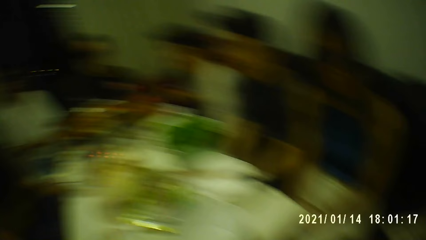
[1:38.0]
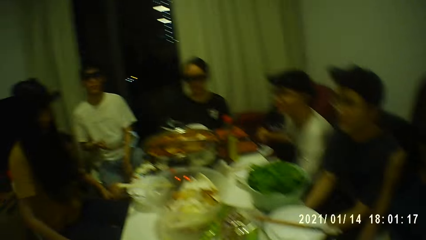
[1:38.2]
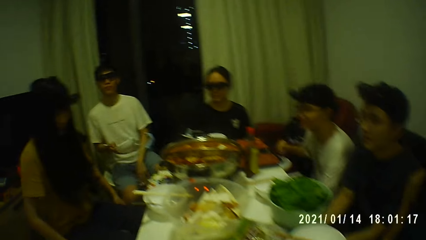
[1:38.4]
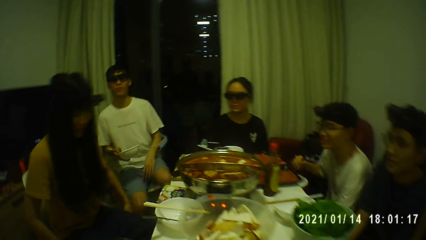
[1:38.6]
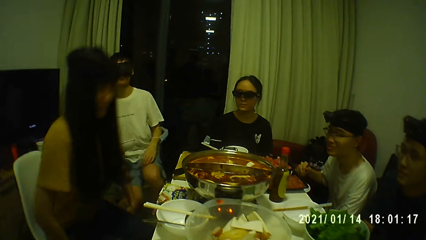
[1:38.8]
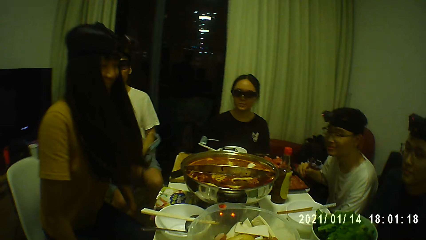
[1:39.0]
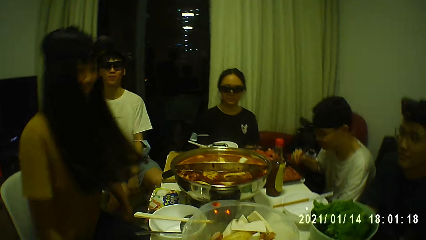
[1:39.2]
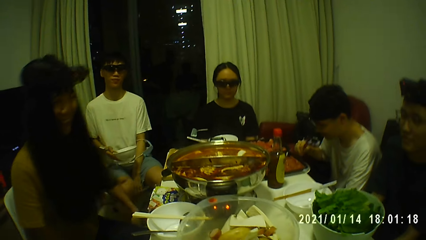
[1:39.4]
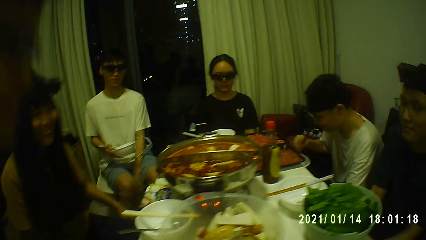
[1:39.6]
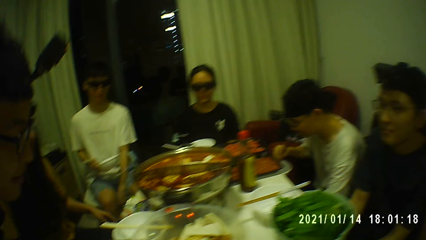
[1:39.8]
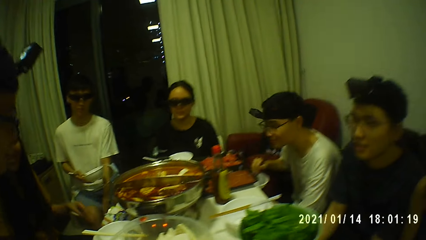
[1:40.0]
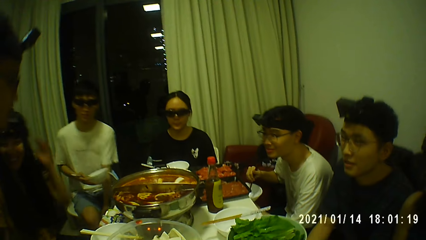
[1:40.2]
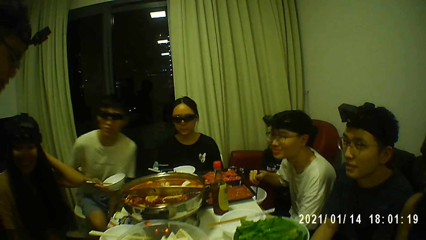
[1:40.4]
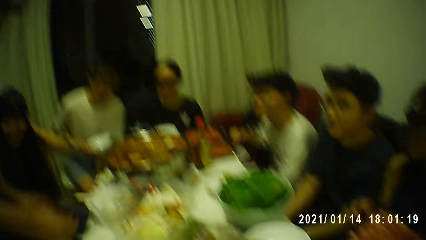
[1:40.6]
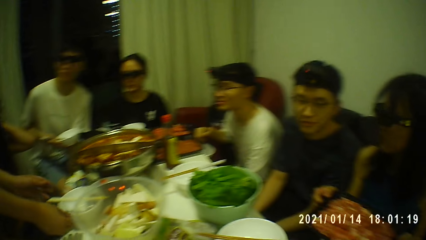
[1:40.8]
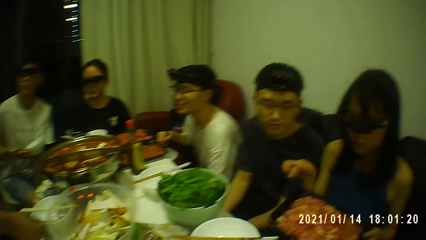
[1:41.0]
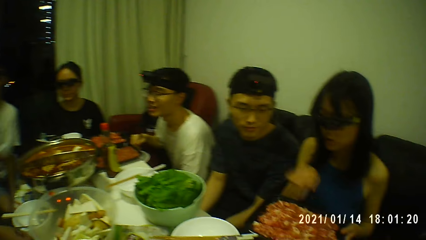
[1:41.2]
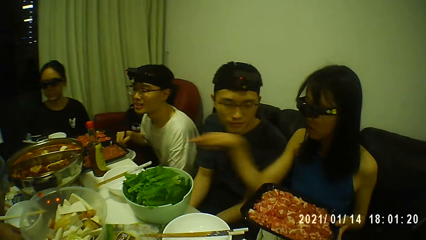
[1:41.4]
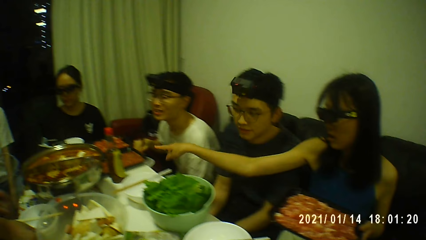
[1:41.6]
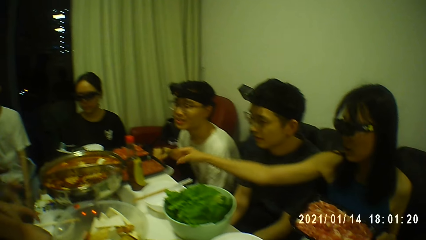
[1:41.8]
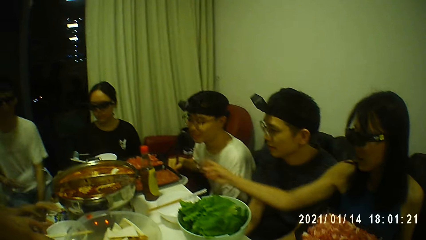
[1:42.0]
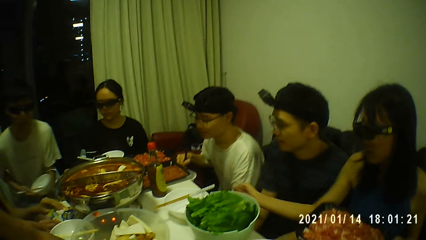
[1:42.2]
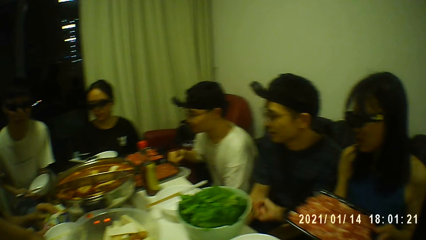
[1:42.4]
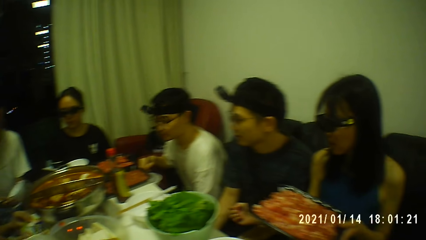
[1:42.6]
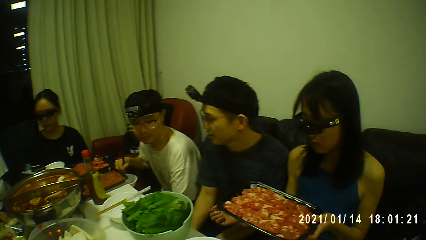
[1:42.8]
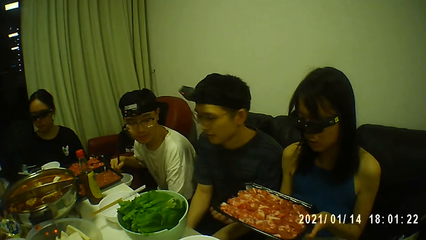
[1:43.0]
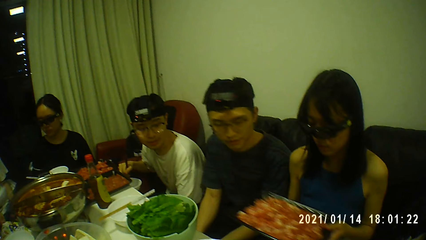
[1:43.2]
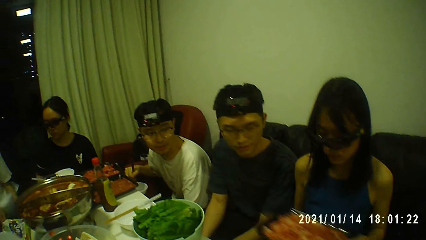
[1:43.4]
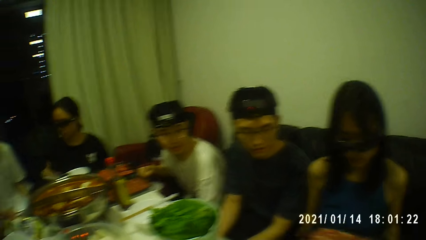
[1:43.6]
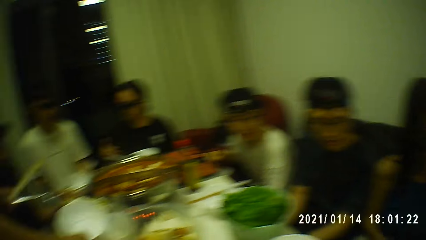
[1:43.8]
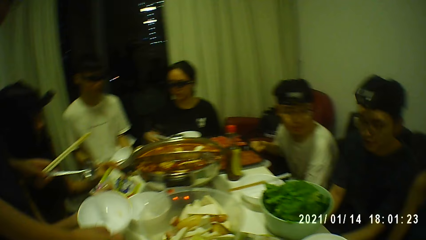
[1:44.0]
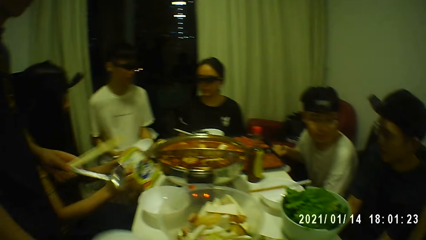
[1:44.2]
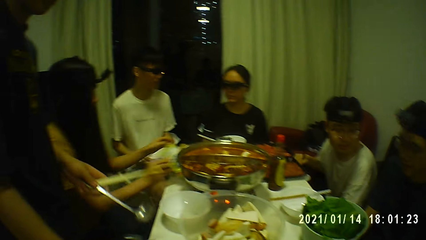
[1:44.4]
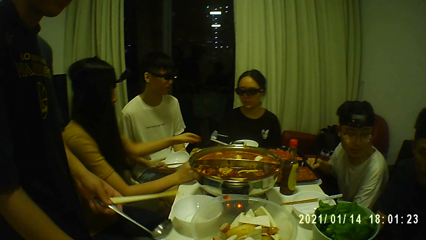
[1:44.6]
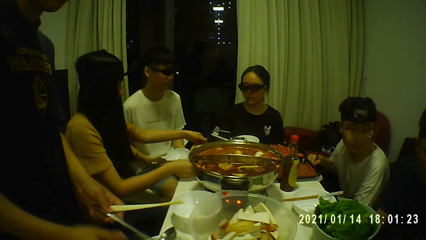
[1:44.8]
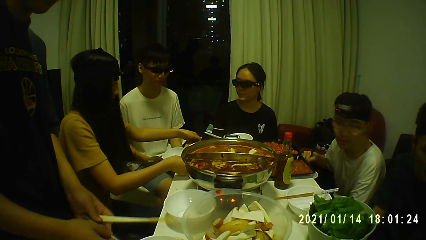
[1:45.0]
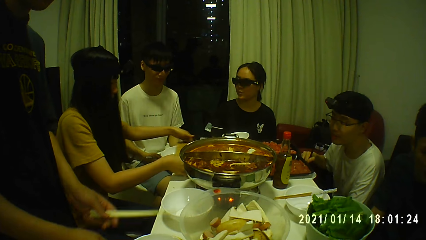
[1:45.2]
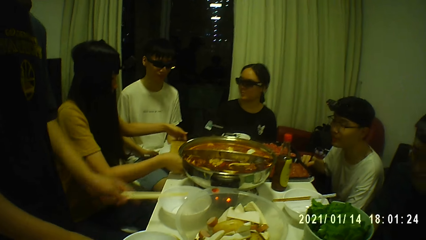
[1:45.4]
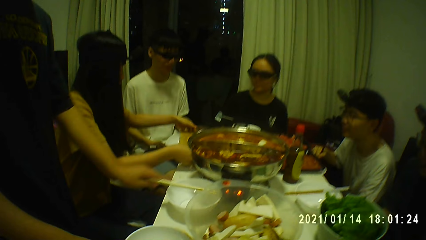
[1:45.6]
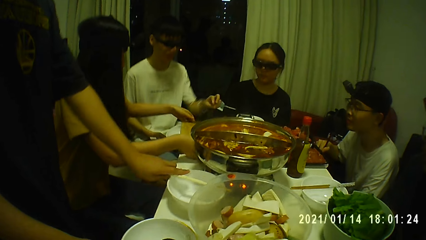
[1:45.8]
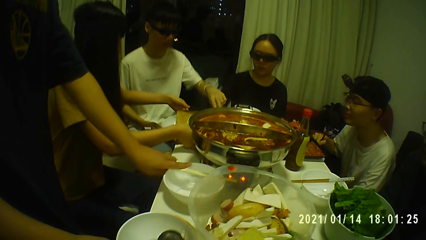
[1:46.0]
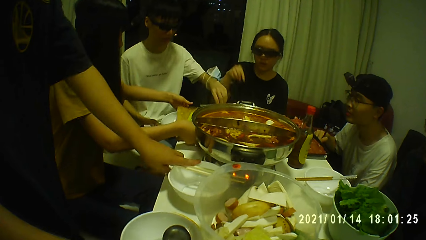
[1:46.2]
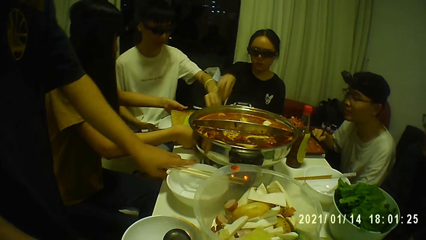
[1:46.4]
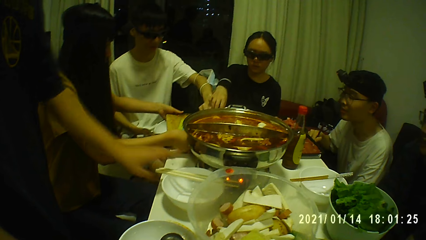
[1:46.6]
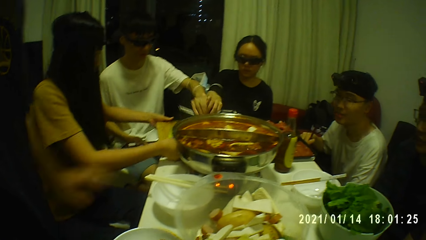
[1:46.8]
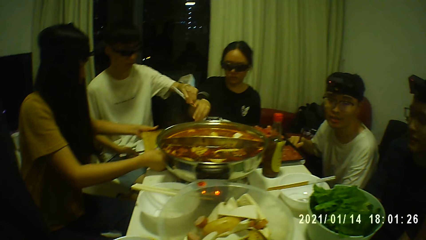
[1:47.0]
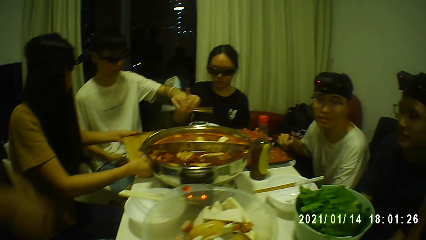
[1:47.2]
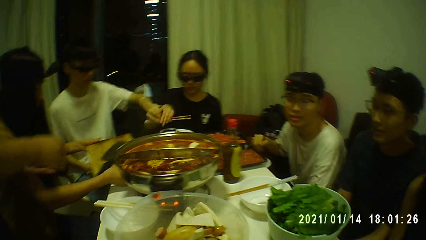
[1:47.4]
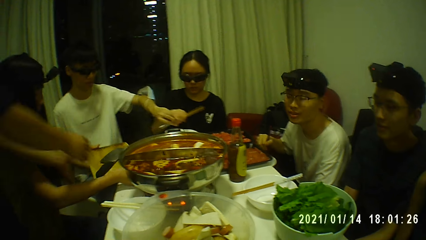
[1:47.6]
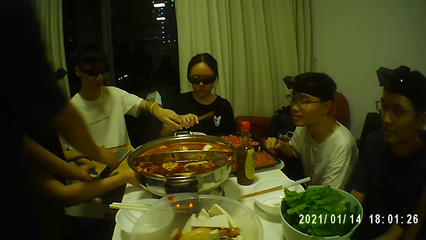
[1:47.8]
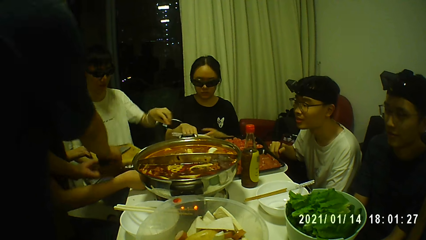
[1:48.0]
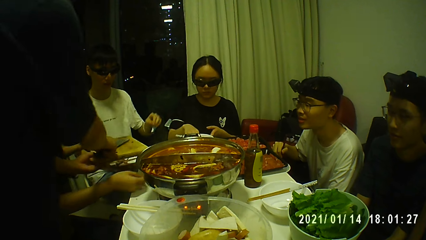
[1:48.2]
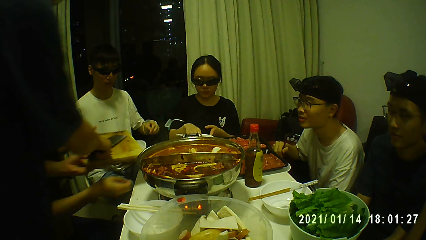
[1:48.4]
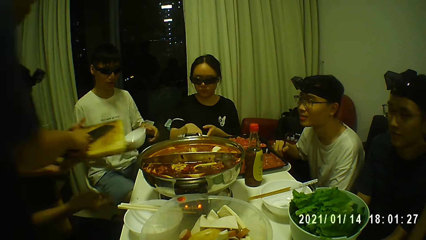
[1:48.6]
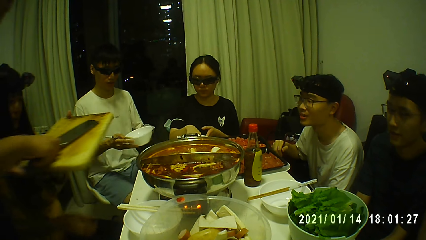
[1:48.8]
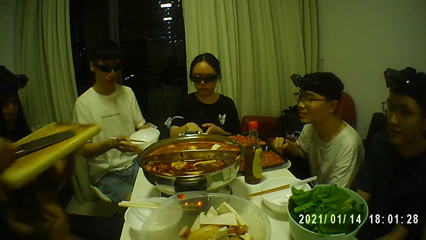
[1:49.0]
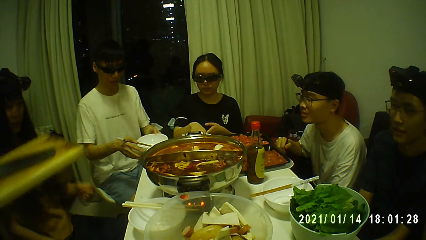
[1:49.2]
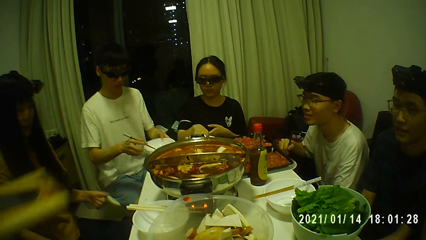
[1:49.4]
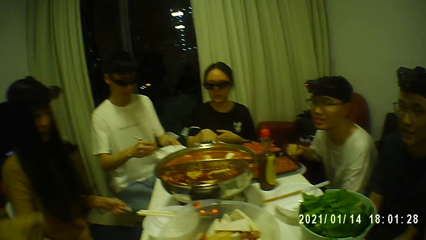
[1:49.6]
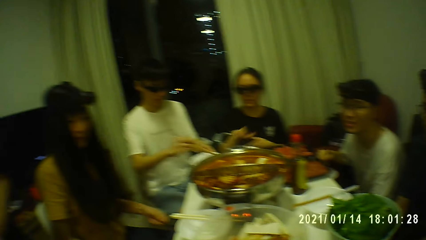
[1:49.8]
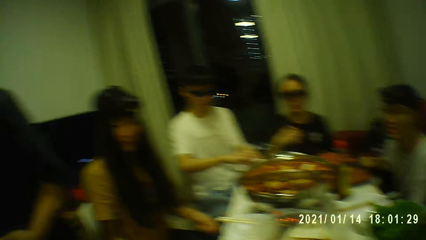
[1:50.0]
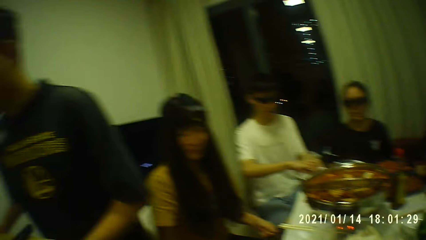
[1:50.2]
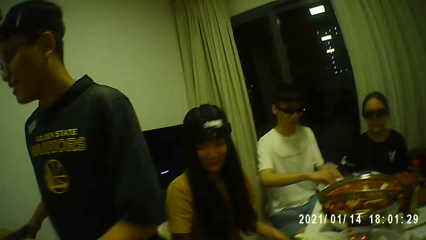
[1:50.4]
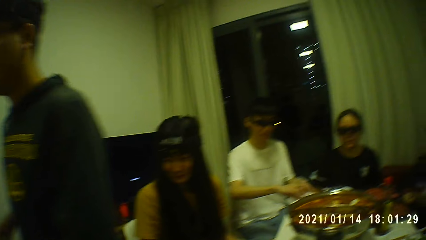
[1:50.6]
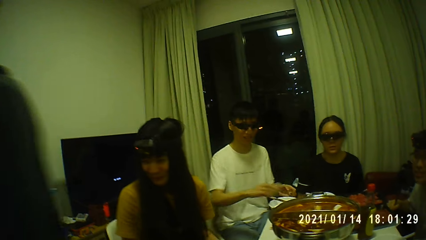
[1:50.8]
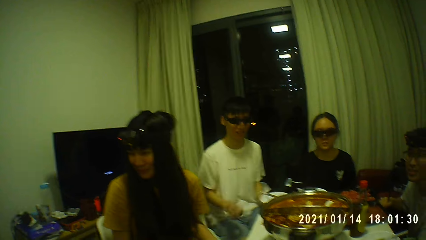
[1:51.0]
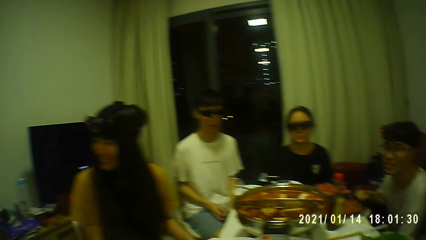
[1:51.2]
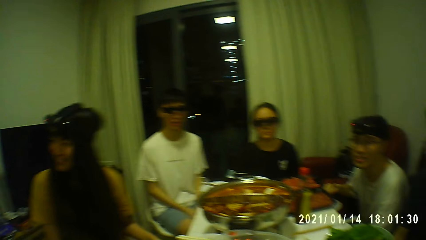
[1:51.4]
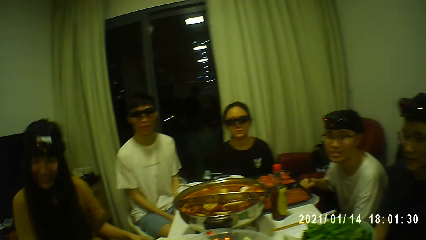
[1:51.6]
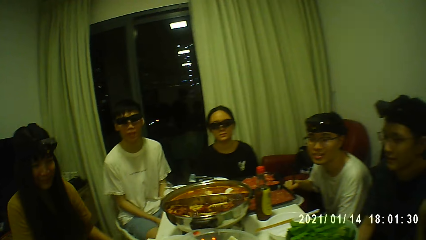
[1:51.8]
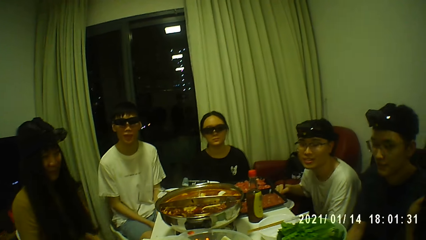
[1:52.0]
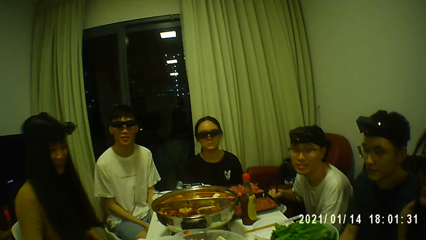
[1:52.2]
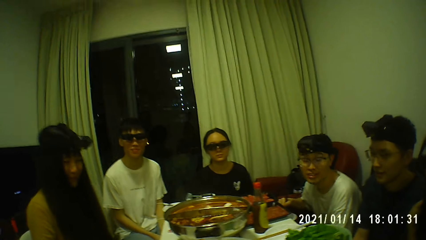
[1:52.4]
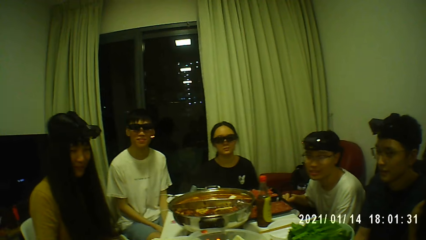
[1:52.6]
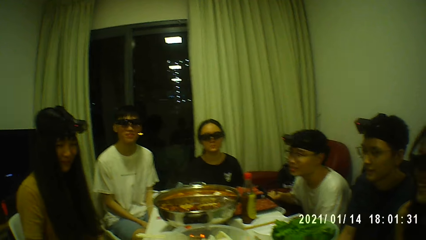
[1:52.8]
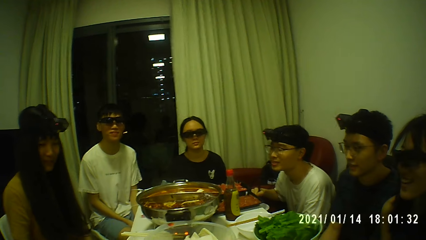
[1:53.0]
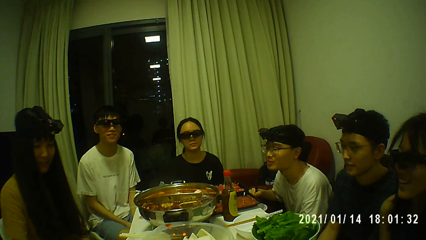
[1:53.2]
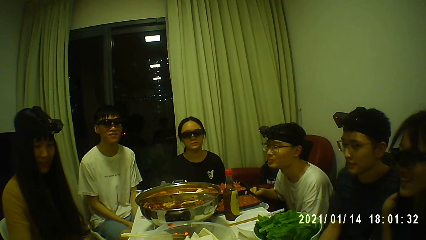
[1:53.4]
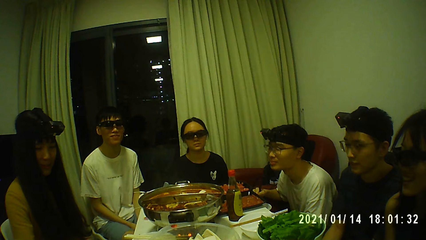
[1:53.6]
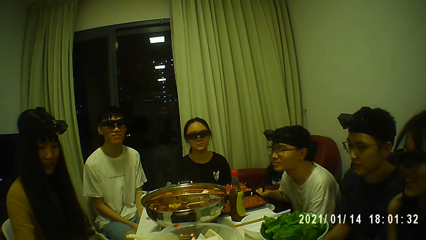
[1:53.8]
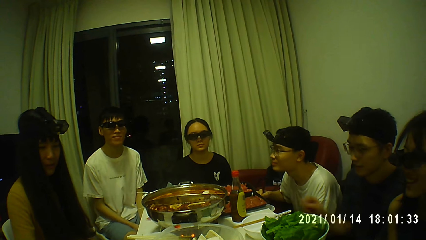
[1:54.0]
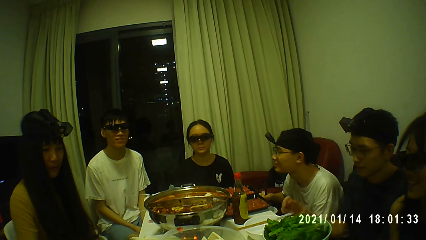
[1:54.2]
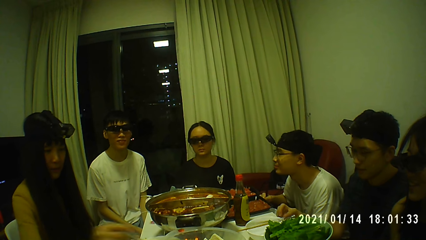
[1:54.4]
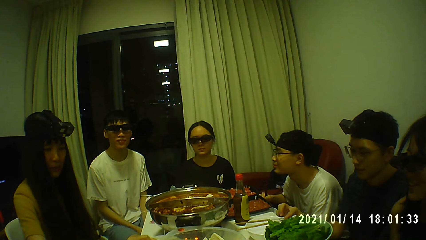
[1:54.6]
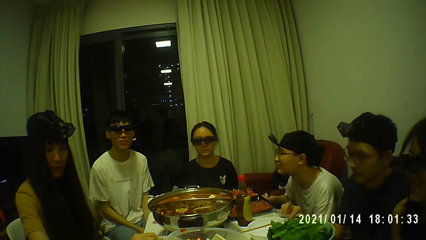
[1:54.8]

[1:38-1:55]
A woman sits up. Another woman interacts with a man. Another man drops the chopsticks on a plate or bowl with his right hand. A third man picks up the chopsticks from the table with his left hand. The first woman picks up a chopping board and knife from the table with both hands. She passes the chopping board and knife to the second man. She interacts with the second man.
